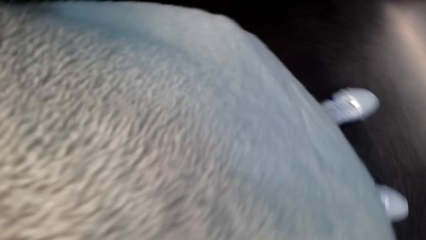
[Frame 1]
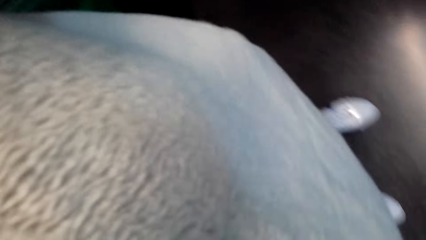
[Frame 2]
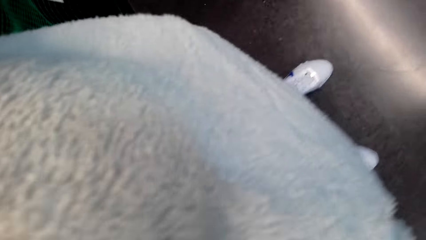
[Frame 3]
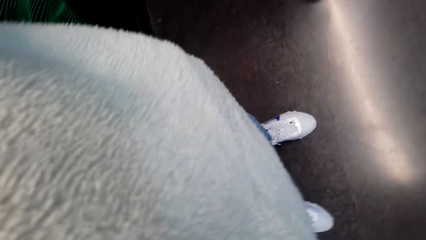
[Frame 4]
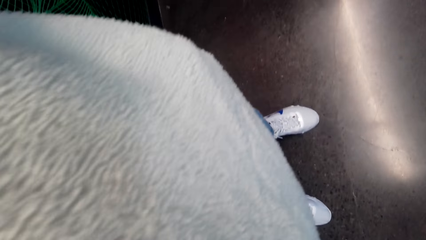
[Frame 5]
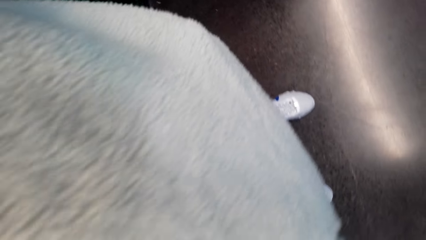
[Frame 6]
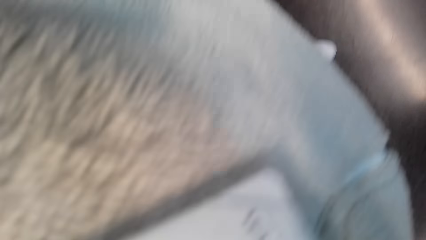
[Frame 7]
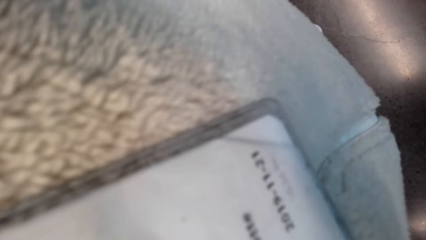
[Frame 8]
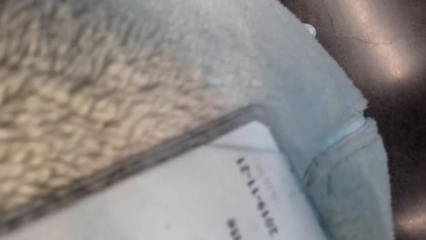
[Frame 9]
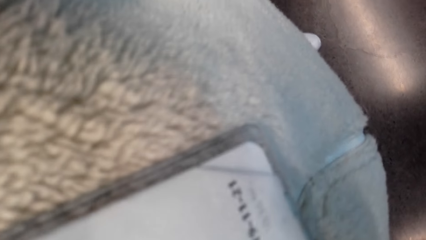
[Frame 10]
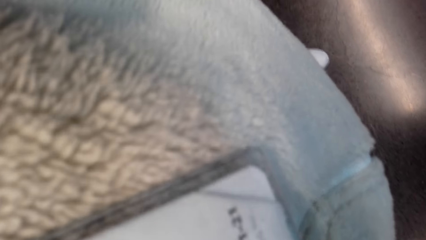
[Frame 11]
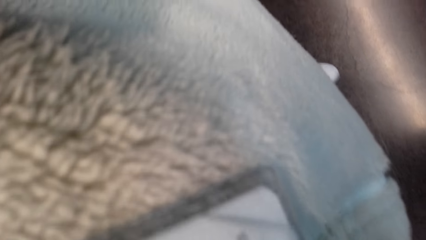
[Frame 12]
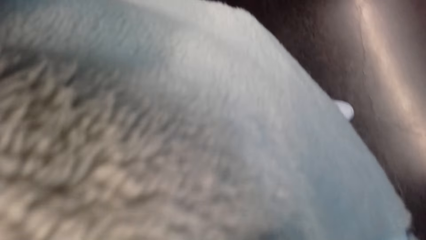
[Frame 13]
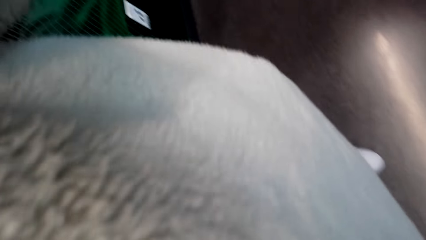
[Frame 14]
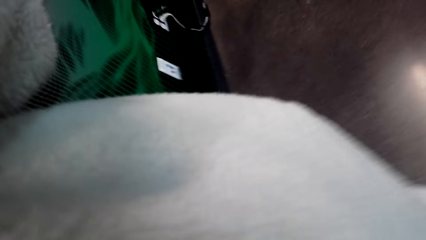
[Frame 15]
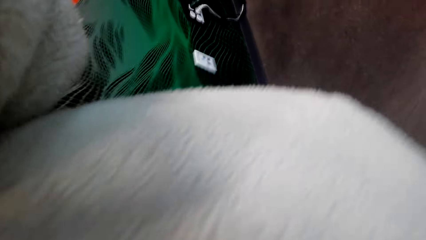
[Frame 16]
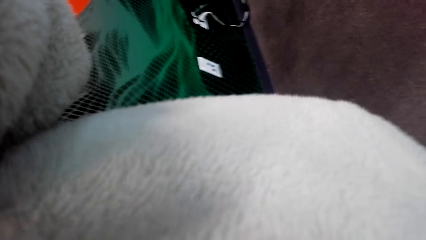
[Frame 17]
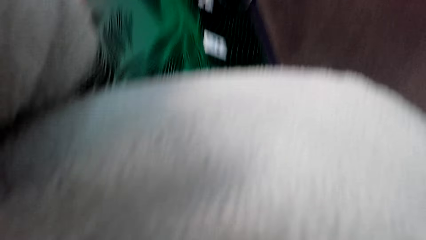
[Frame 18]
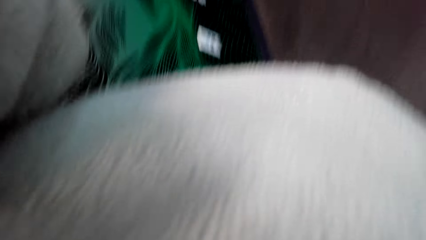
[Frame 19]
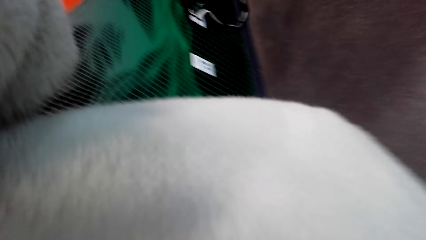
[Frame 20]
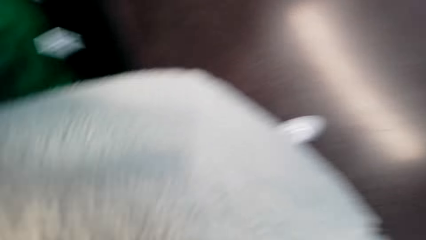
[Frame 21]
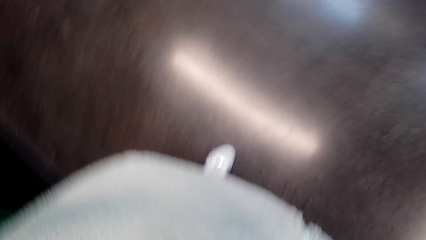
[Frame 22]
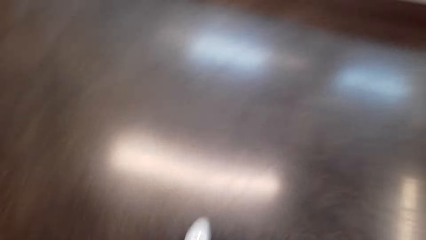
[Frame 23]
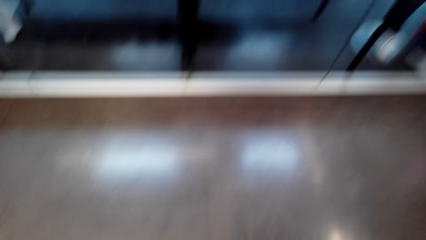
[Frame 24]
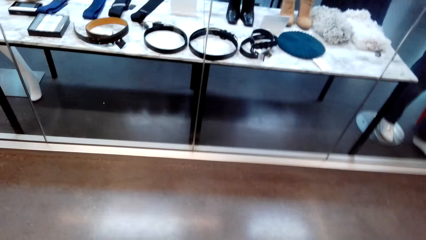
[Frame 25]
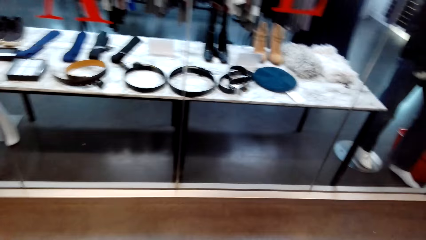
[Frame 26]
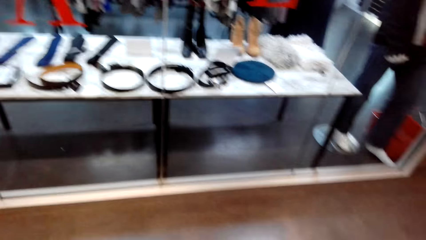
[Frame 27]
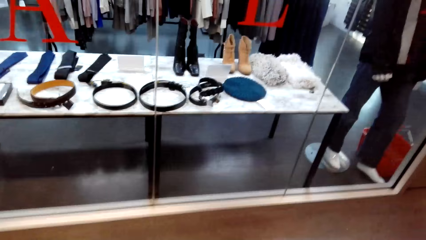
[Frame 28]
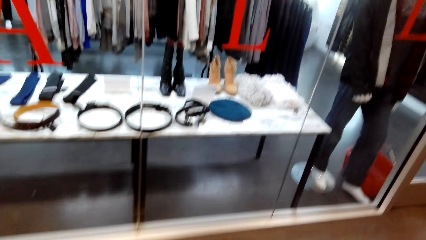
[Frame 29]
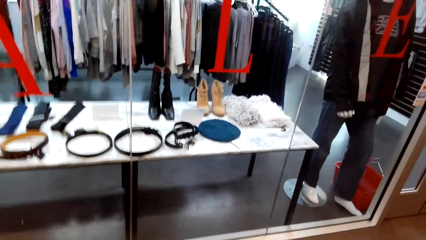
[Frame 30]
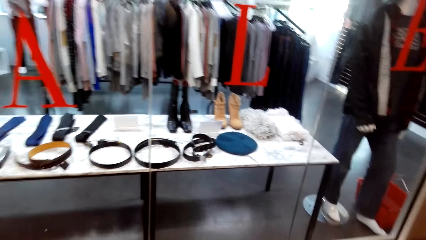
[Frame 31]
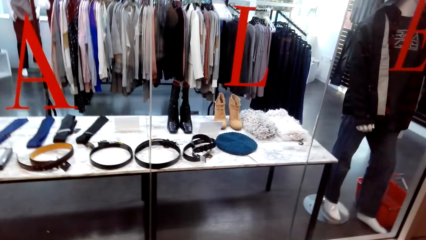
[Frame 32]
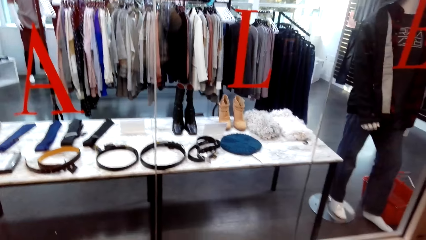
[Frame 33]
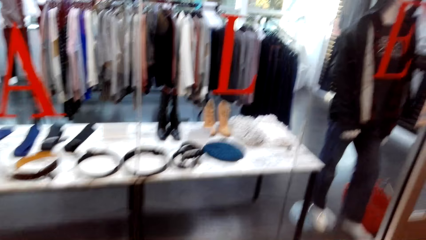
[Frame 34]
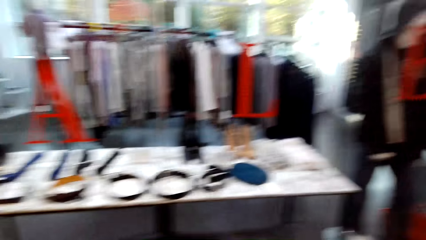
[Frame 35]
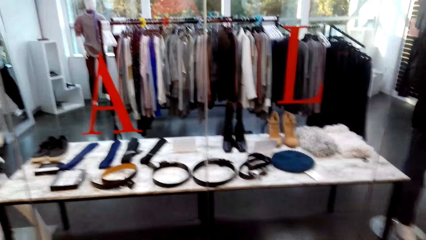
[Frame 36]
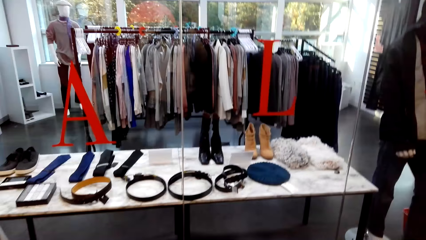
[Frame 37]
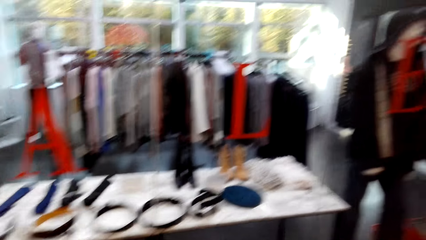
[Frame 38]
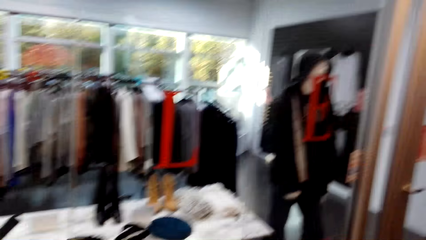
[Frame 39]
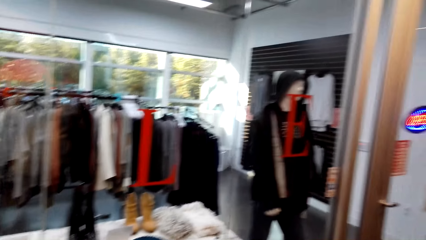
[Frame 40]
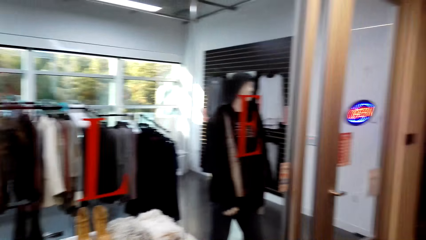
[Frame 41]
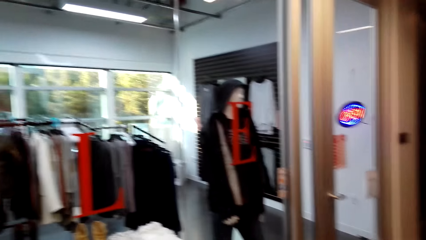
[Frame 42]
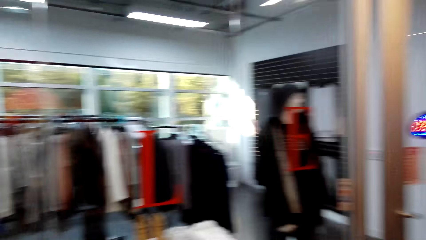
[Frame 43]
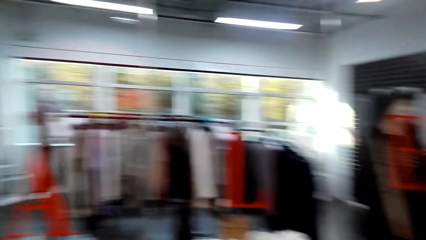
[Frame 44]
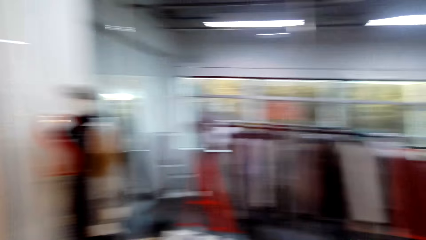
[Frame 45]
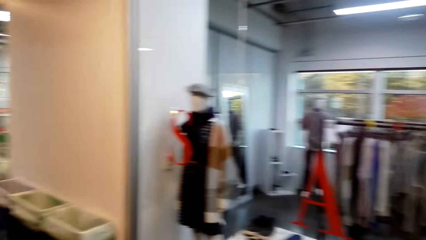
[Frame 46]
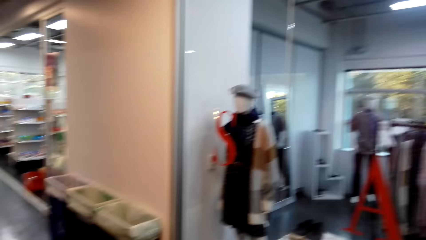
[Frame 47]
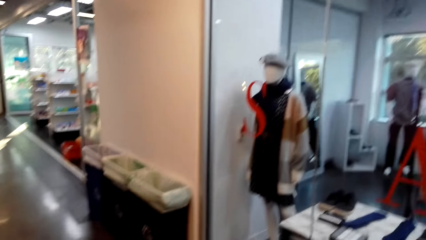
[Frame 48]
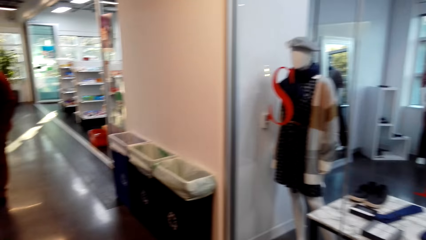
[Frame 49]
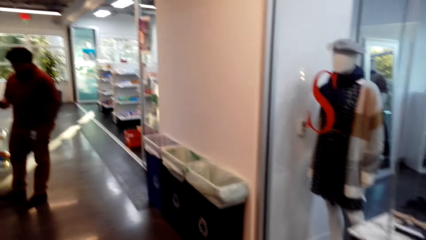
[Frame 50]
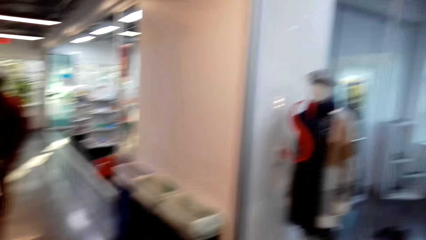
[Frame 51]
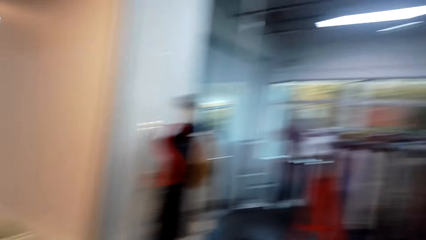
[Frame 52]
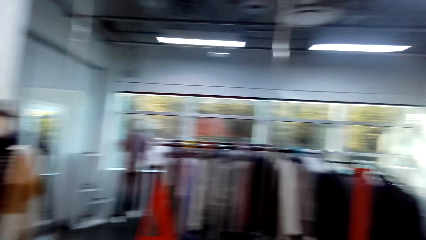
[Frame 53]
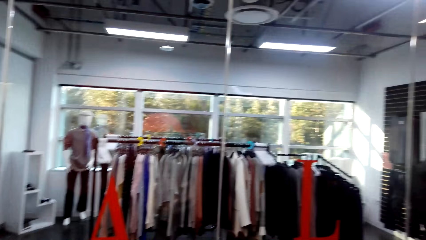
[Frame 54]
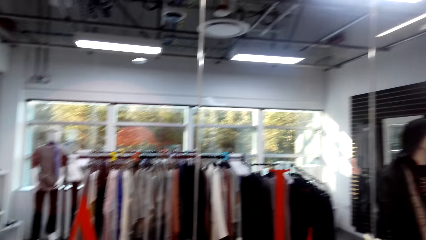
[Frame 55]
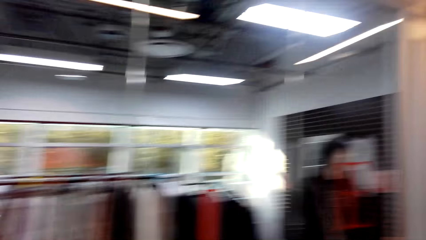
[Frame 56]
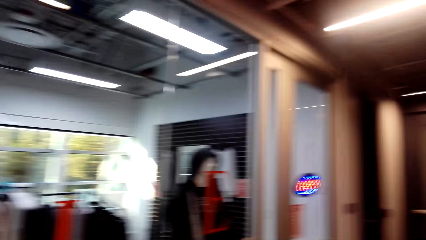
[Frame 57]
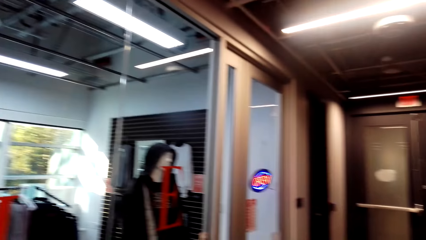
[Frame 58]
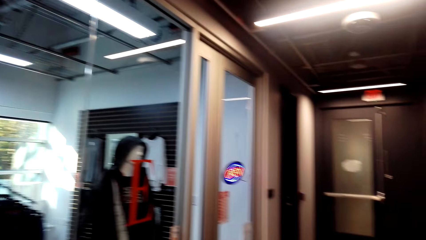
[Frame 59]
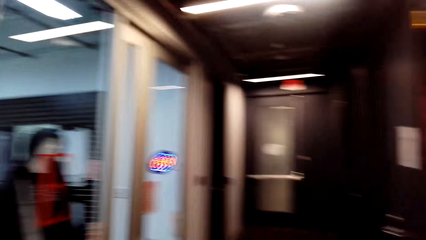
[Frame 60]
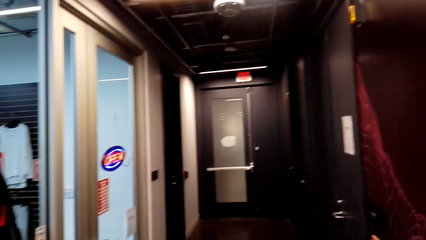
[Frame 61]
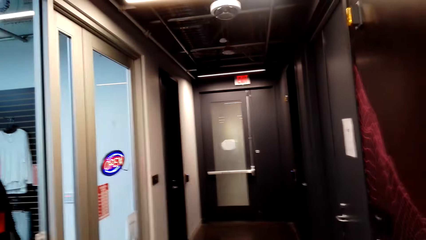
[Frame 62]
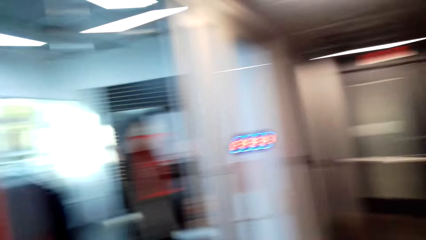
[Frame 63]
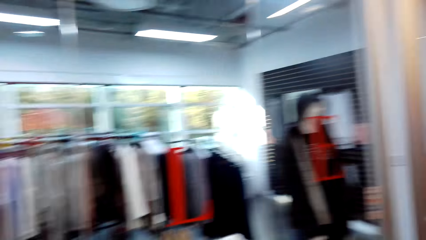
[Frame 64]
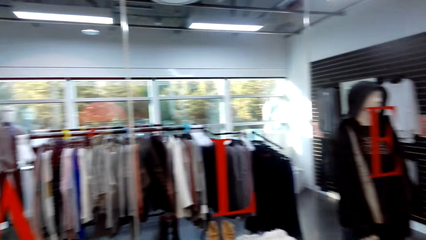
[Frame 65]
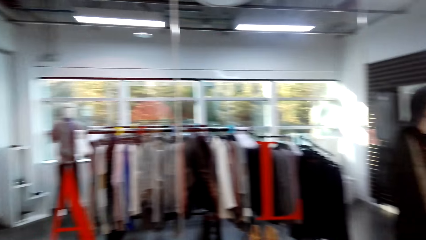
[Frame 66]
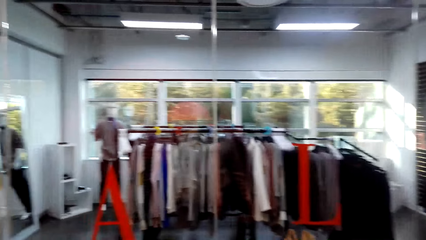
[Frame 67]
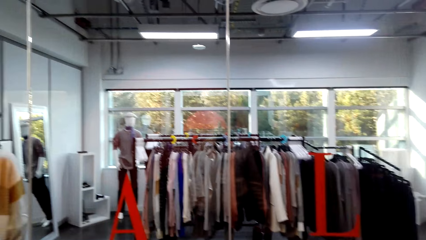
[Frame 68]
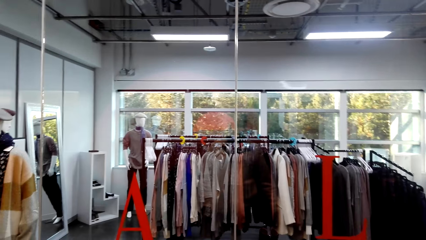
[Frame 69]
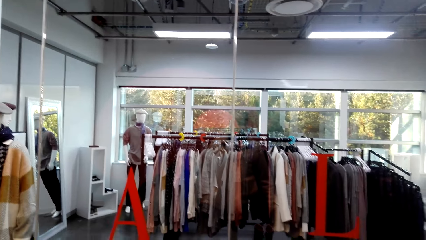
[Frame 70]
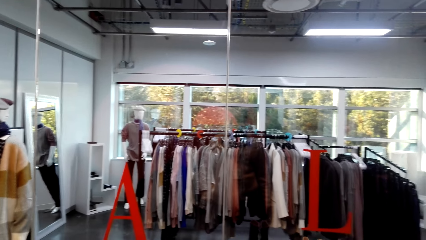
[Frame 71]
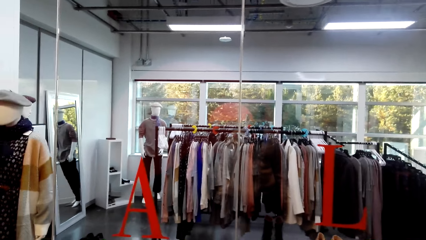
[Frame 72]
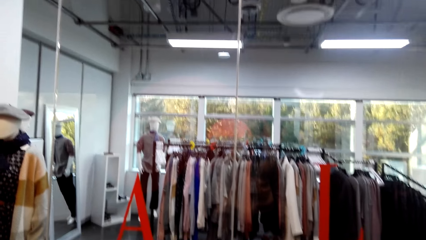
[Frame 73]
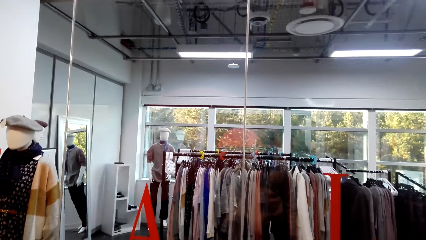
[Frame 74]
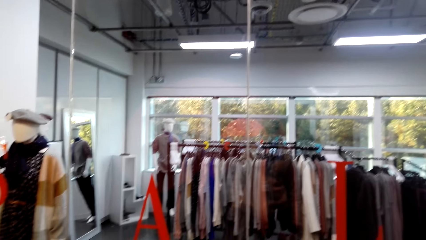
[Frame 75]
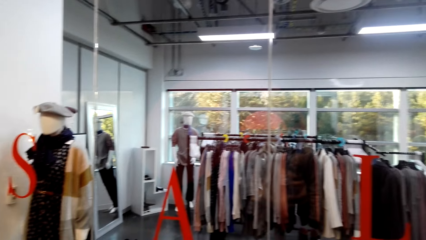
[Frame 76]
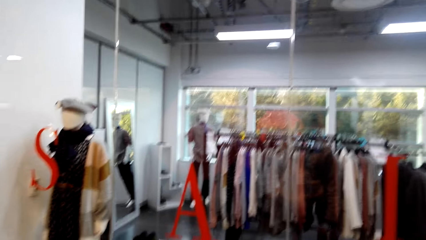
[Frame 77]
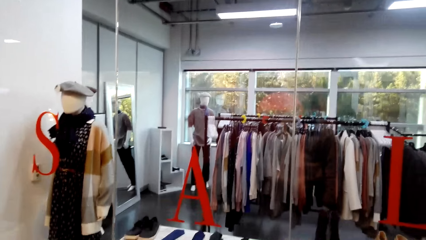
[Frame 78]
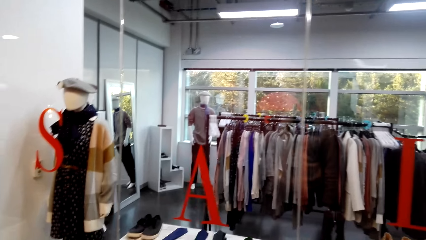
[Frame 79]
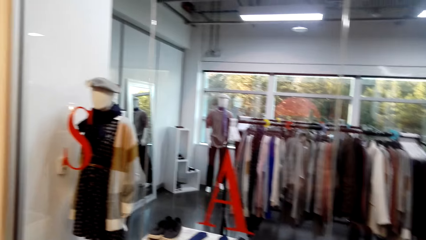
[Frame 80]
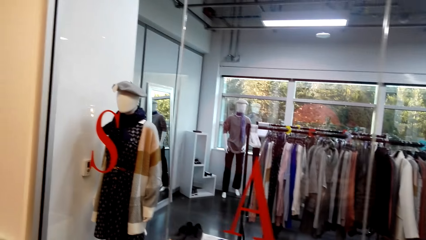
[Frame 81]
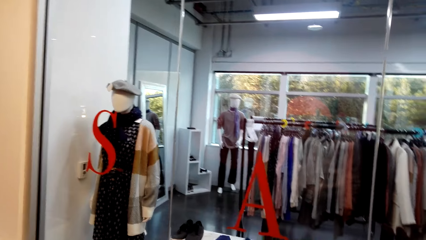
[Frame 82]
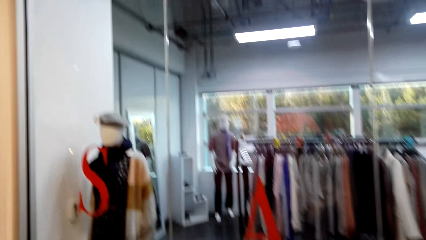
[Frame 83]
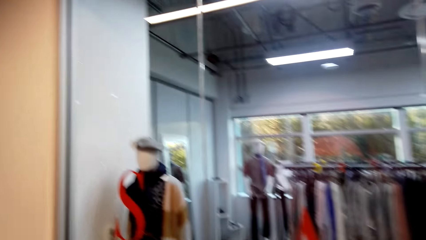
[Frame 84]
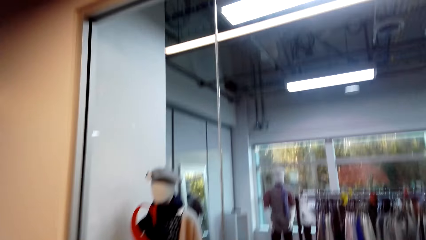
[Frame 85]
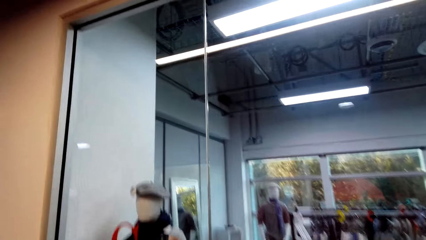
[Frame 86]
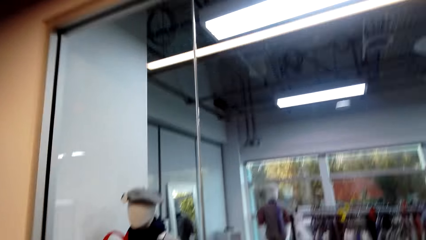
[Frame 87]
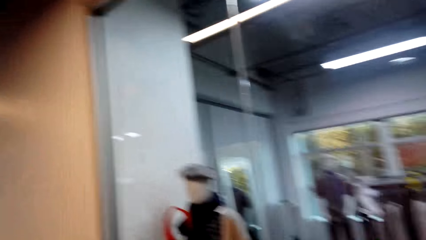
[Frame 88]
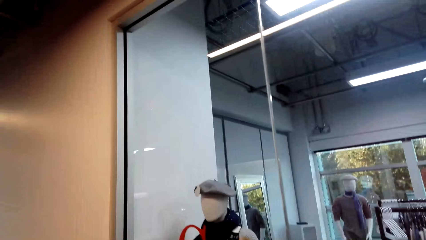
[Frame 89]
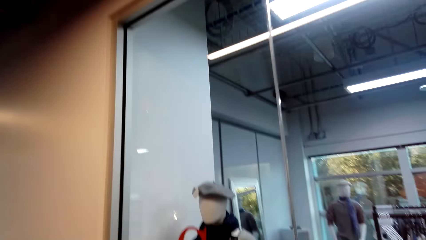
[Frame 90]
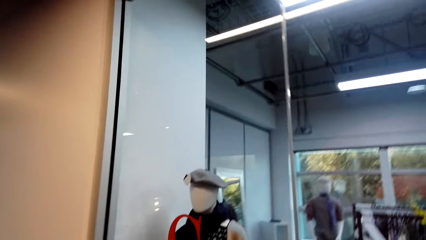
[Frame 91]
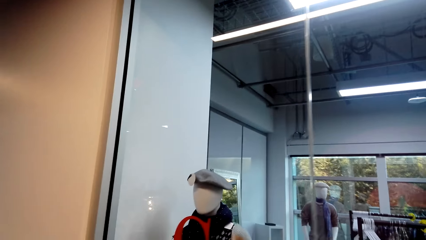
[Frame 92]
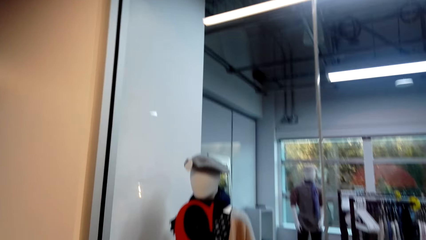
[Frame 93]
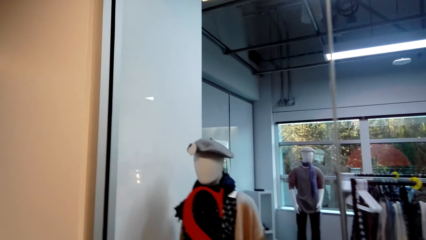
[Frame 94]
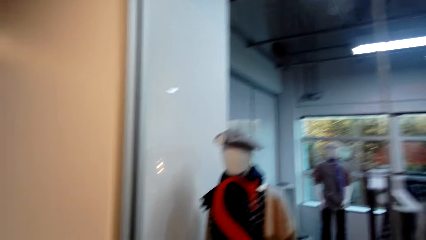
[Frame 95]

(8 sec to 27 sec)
The camera wearer holds the camera. They look around. They look around repeatedly.
